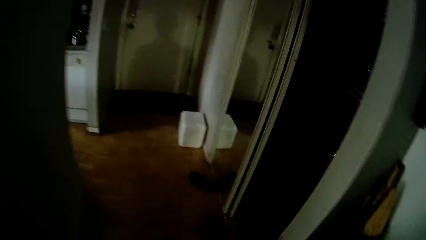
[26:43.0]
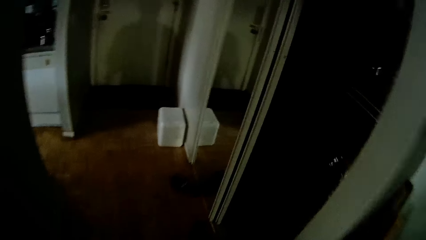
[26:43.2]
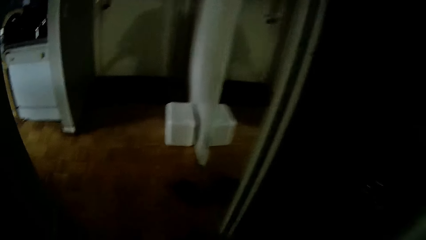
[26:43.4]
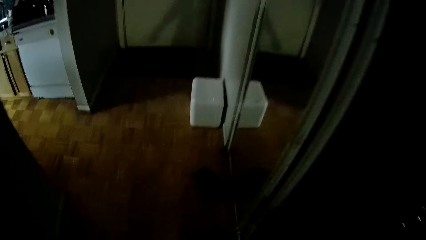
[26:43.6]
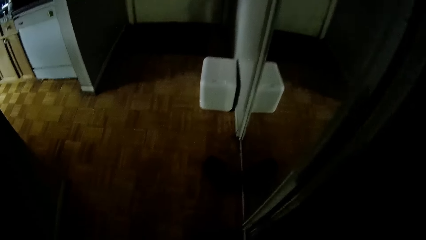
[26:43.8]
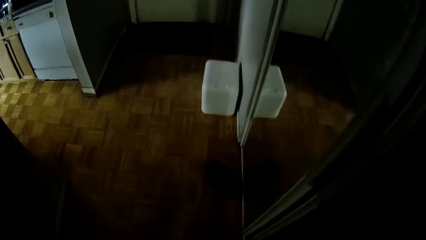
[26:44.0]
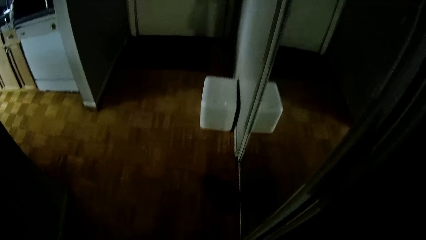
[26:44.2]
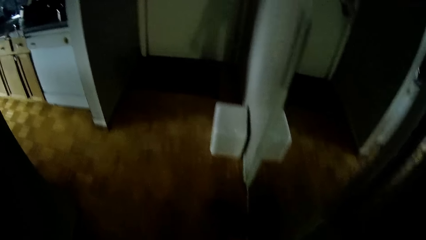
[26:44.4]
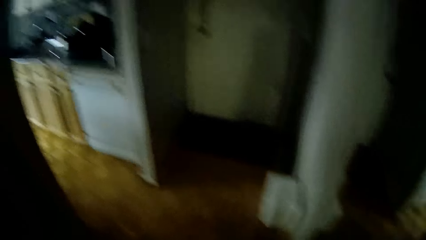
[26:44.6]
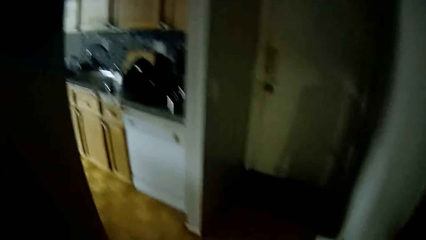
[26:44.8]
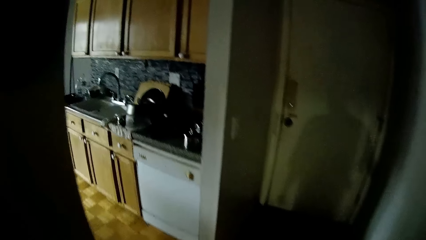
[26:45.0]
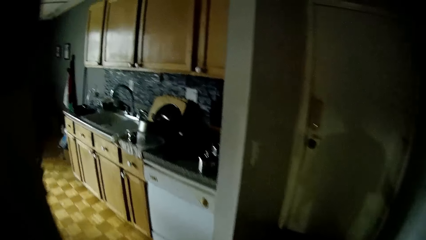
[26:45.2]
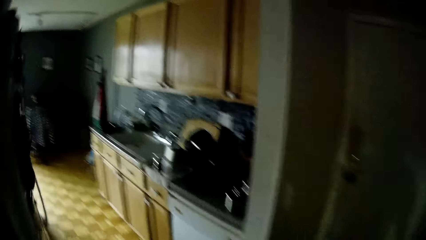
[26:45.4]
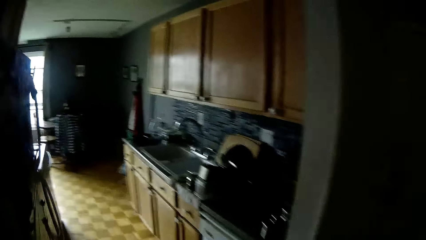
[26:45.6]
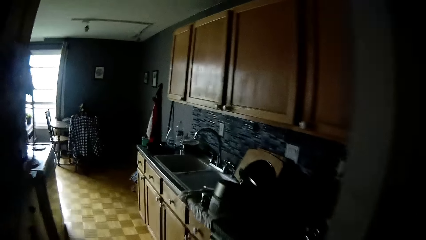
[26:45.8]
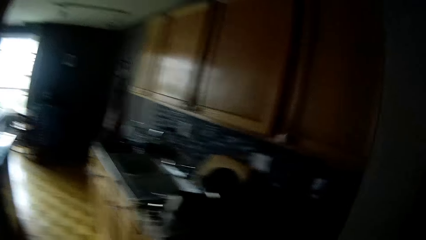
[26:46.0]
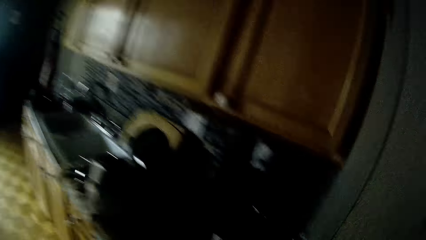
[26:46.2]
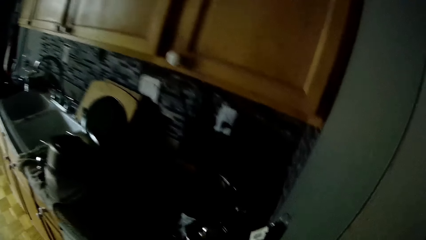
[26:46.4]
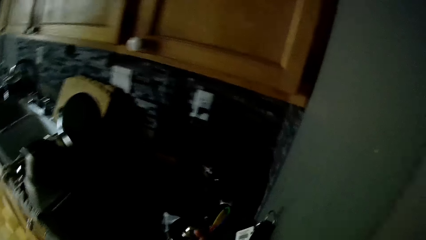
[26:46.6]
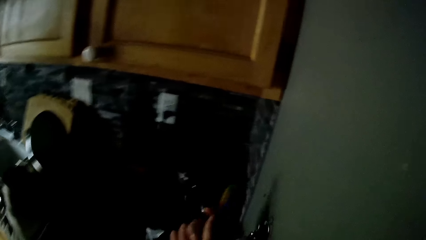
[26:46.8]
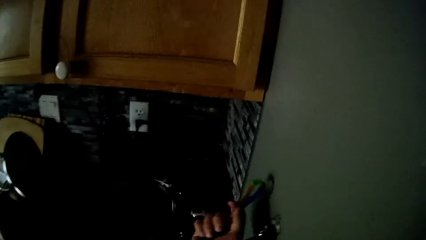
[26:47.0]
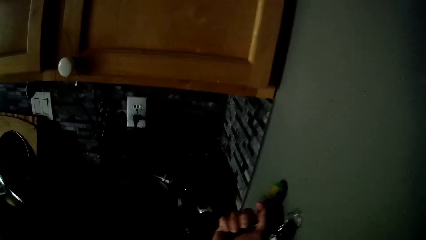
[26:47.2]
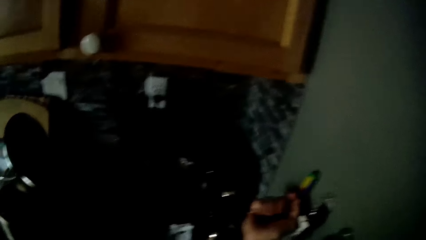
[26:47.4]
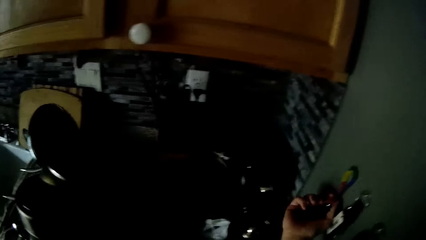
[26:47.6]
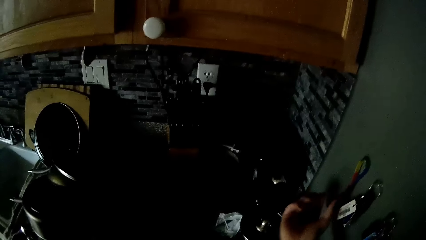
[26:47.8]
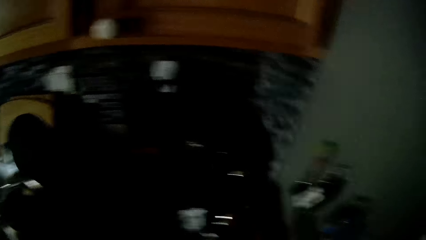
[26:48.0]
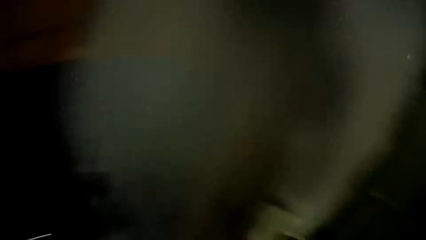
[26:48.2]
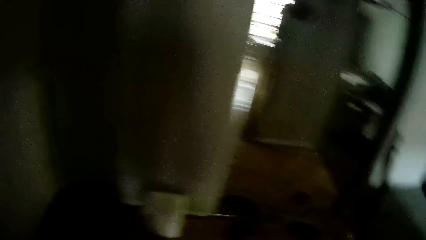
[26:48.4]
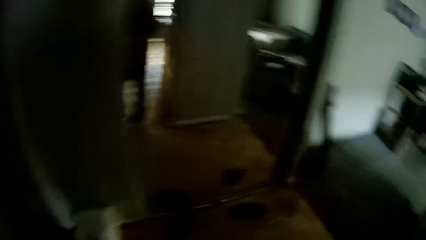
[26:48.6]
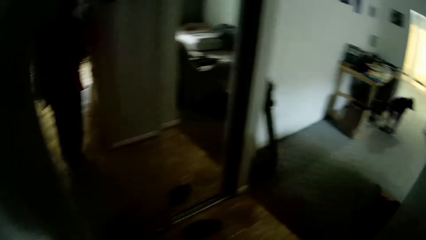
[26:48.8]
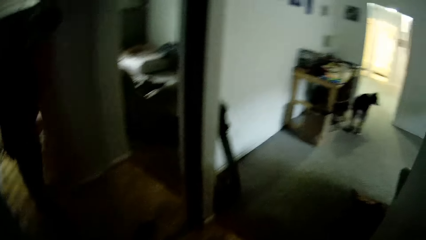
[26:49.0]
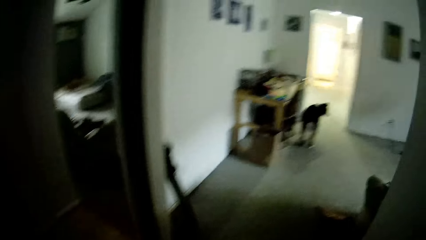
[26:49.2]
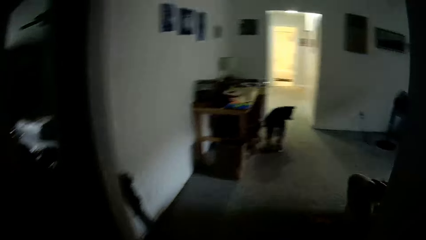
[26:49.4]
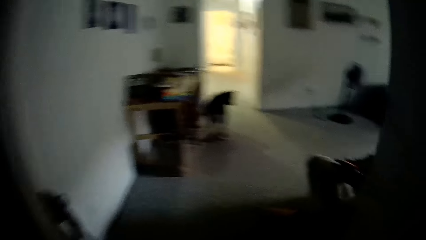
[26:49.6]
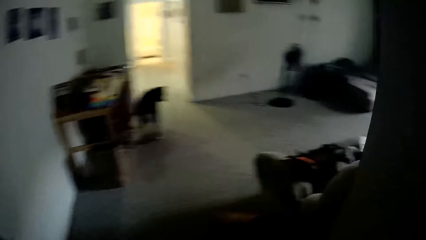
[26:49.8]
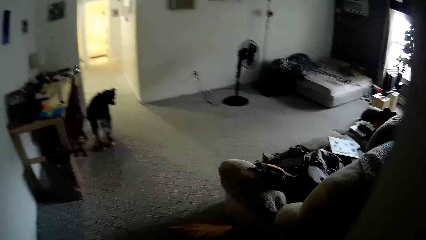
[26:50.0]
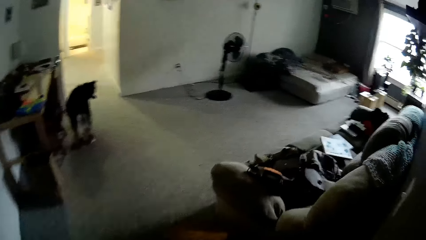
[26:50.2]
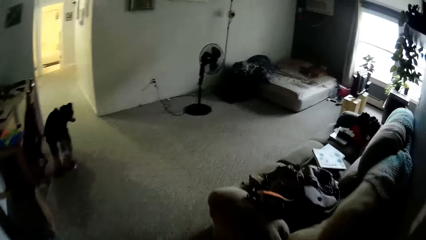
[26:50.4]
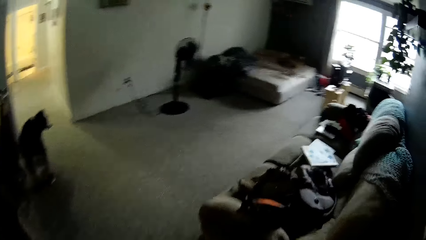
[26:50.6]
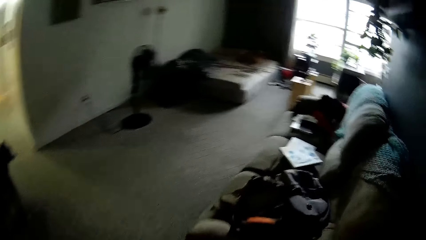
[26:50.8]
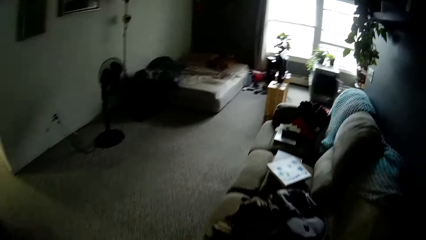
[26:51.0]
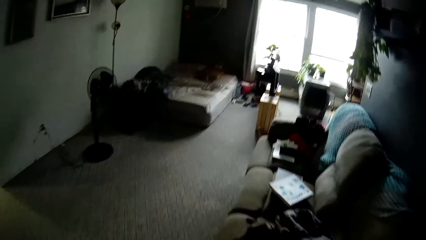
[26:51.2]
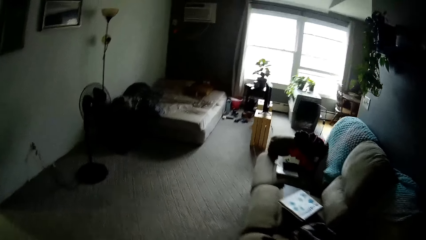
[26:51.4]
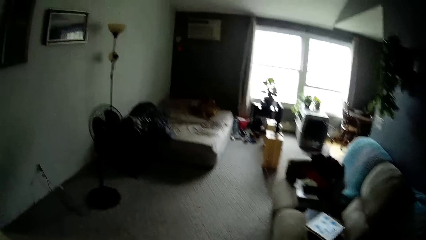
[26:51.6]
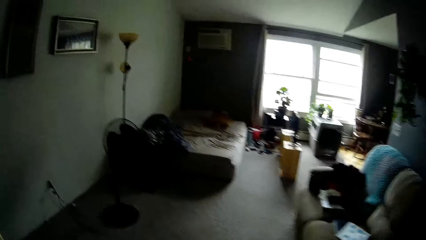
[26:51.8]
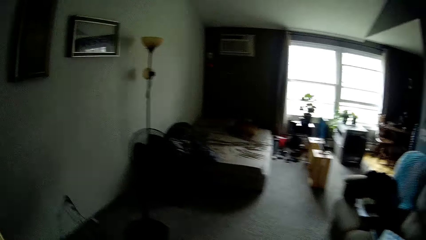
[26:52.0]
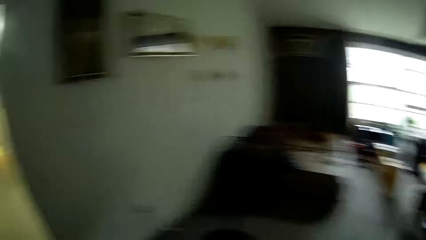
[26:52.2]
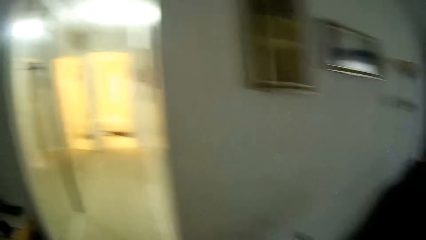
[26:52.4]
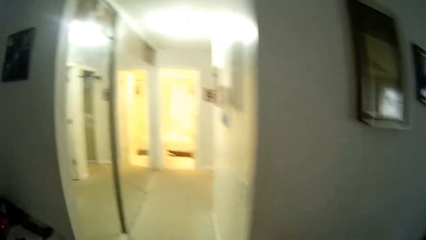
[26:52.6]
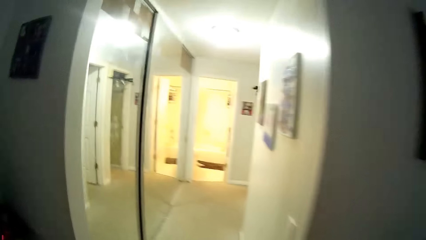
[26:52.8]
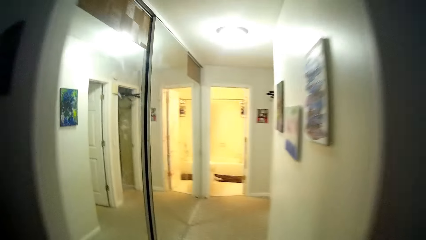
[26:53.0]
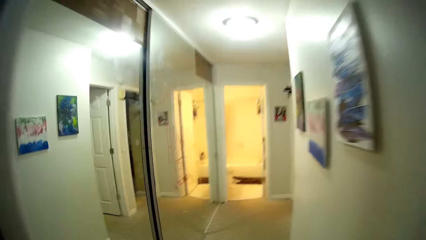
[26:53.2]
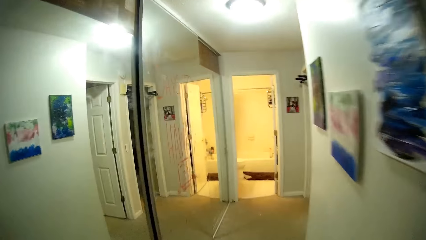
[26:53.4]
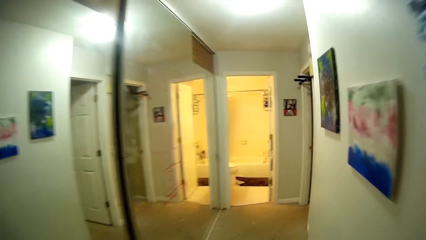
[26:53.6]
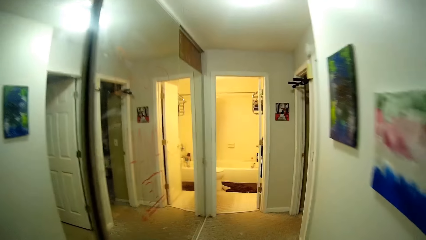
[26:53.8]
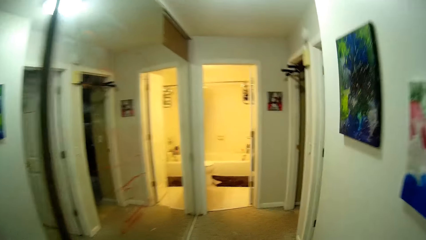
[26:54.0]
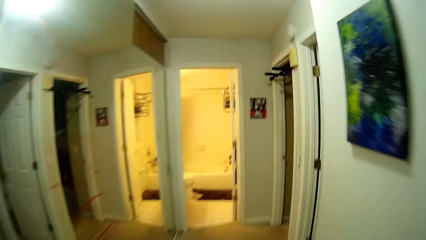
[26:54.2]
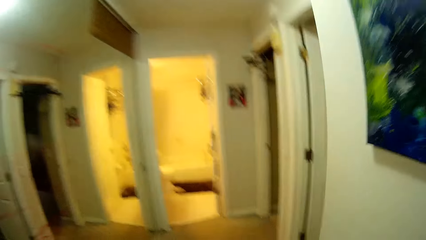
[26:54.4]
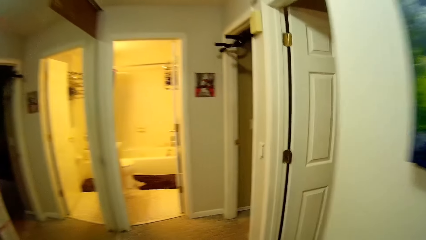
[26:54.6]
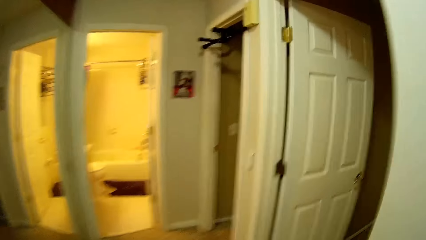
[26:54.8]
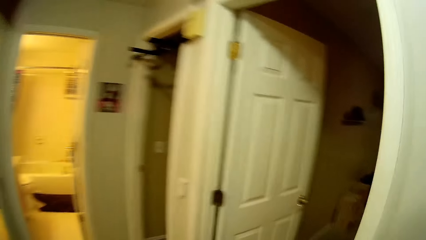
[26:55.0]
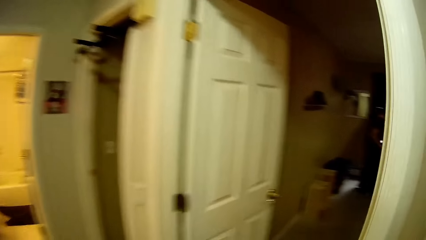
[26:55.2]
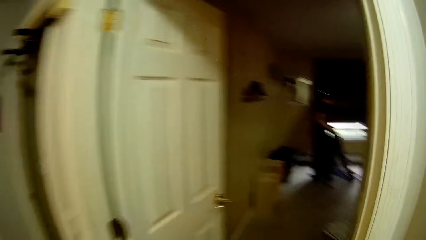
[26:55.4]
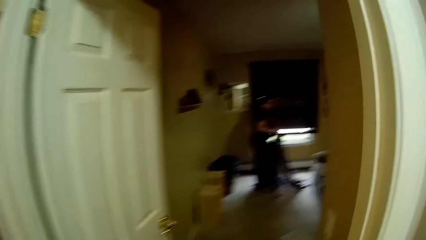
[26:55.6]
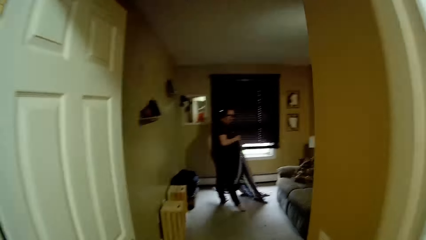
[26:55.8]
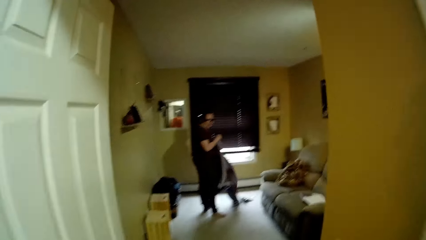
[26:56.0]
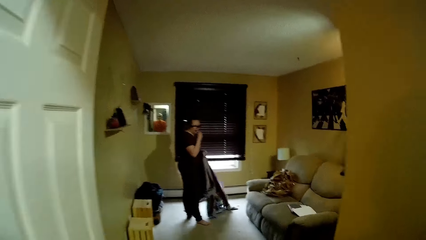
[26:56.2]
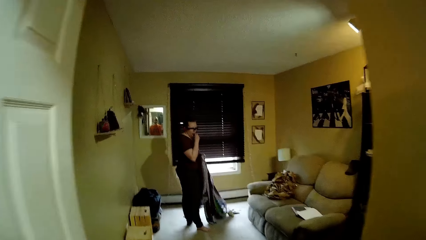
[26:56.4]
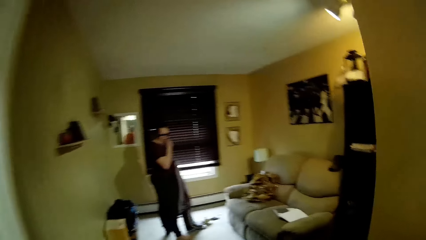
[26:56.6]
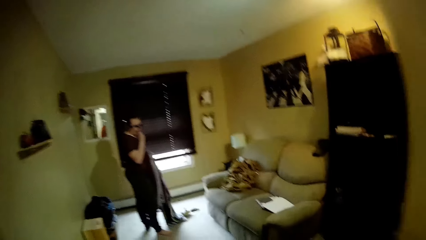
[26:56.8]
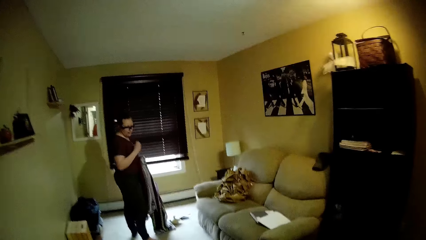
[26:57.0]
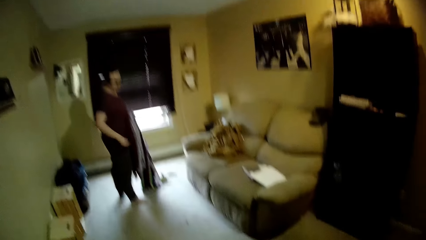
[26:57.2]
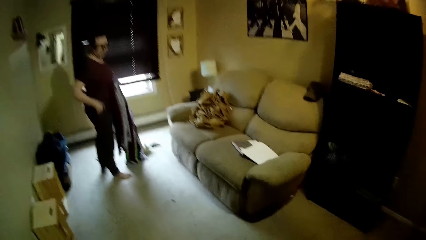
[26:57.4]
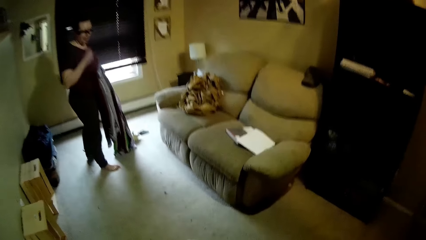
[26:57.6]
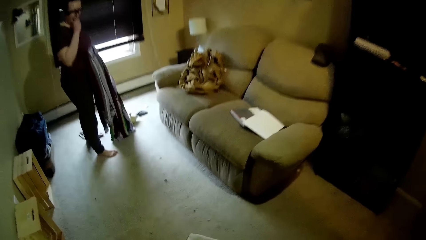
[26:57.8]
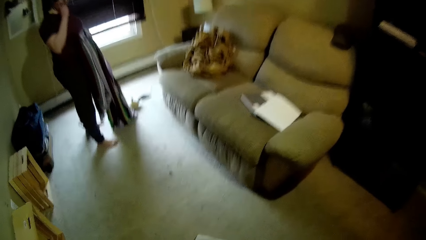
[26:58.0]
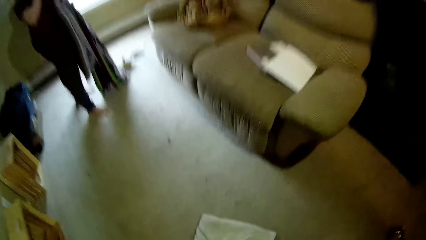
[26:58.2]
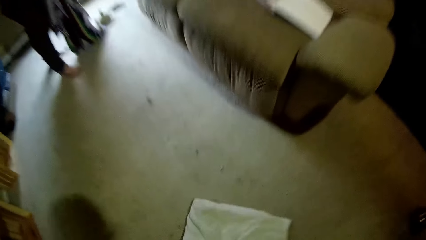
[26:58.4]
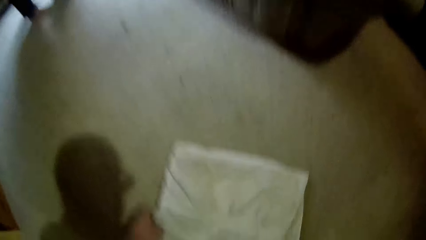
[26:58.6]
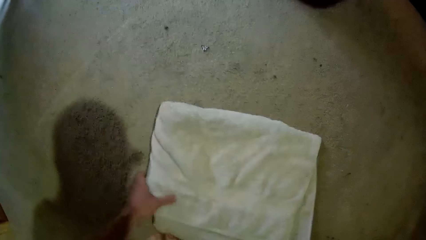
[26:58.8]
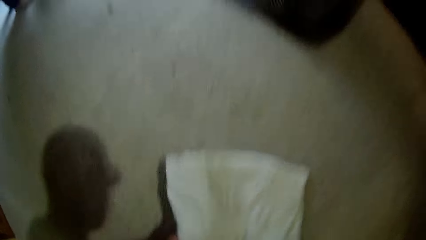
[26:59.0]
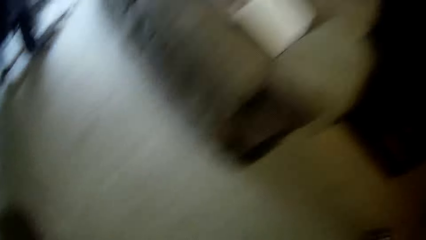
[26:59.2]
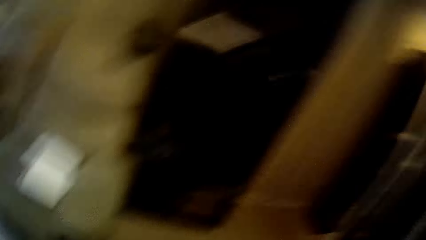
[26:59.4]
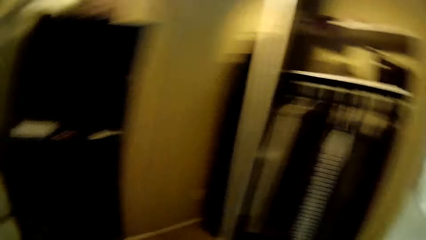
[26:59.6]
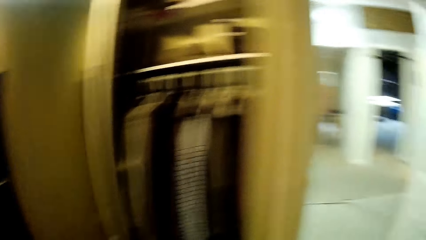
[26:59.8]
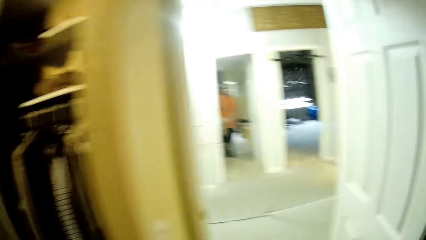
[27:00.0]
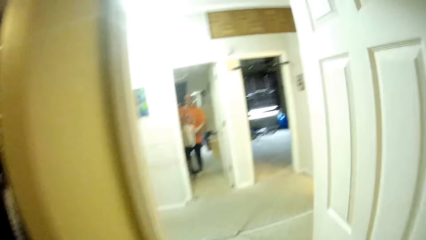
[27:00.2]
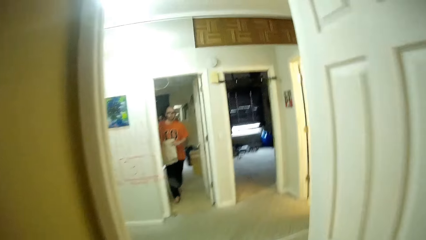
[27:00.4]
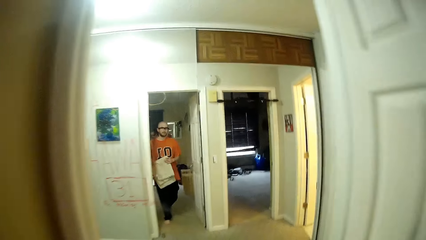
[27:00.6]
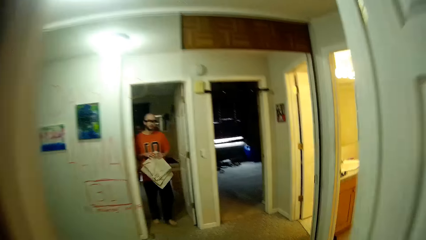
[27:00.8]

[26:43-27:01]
The camera wearer throws away some shoes. He hangs the opener on a wall with his left hand. He walks in the room. The woman holds a crochet blanket with both hands. She puts a pin in her mouth with her right hand. The camera wearer straightens a cloth in the room. The woman wipes her thigh with her right hand and puts her right hand in her mouth. The camera wearer takes a towel from the floor with his left hand.
